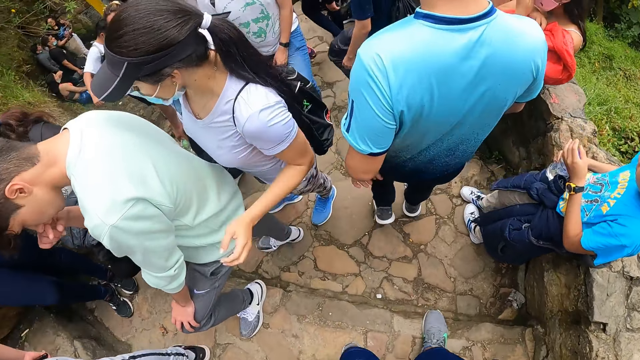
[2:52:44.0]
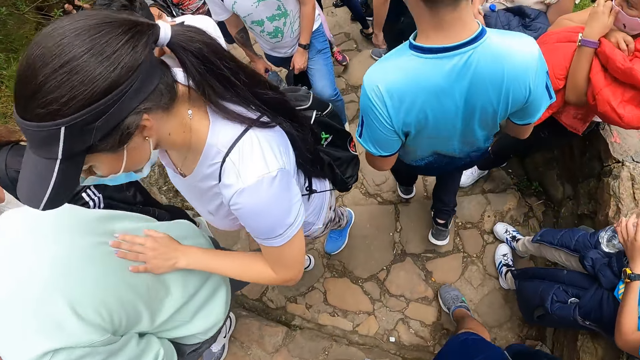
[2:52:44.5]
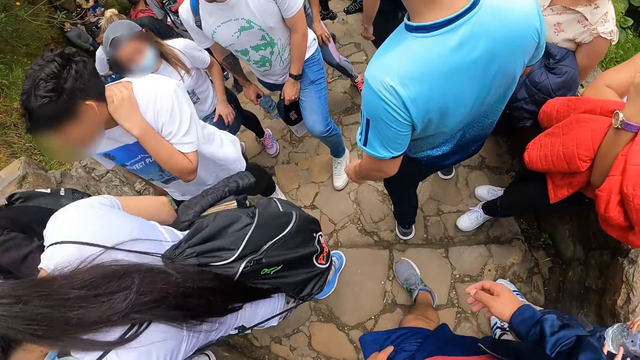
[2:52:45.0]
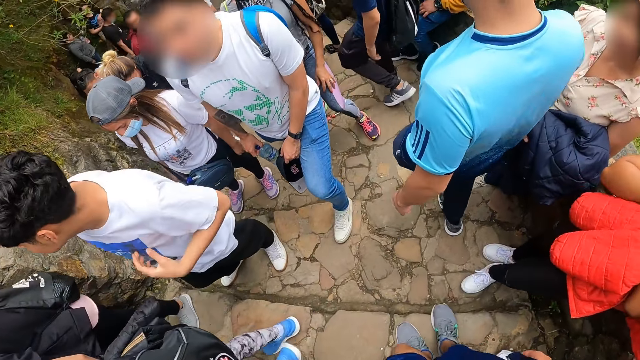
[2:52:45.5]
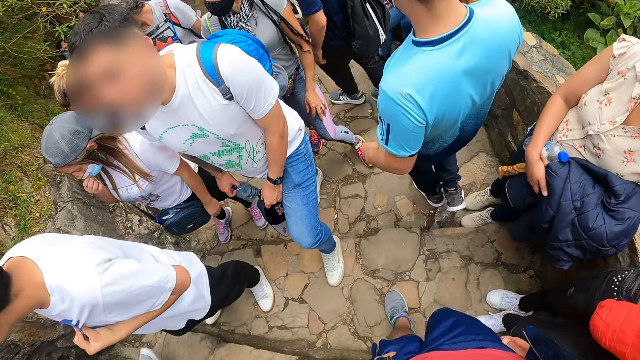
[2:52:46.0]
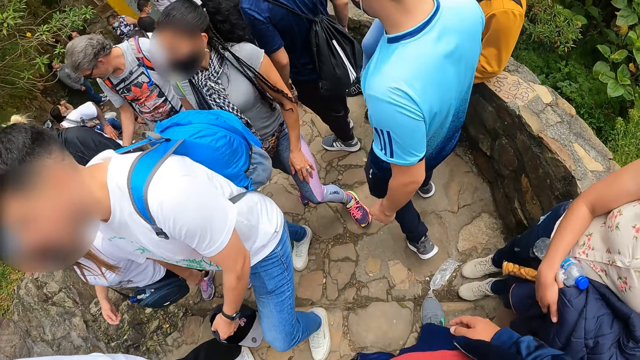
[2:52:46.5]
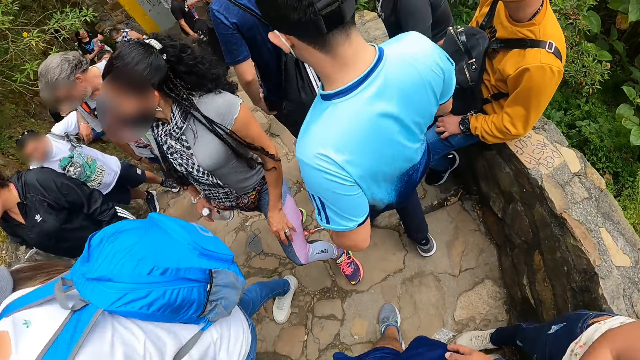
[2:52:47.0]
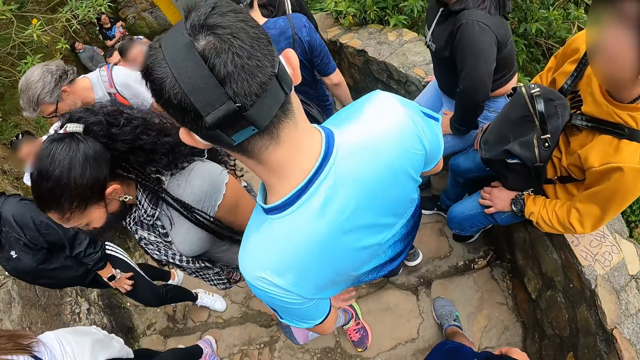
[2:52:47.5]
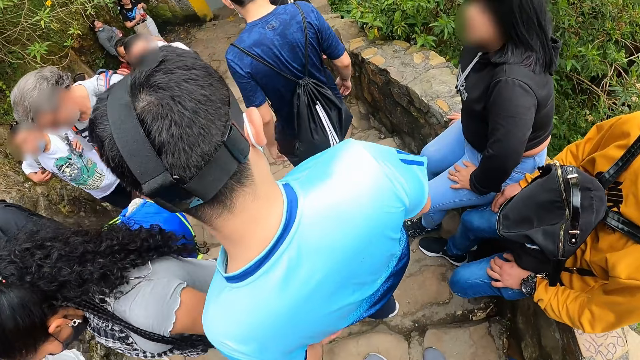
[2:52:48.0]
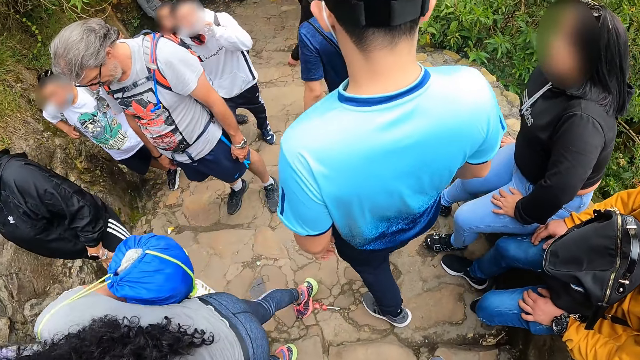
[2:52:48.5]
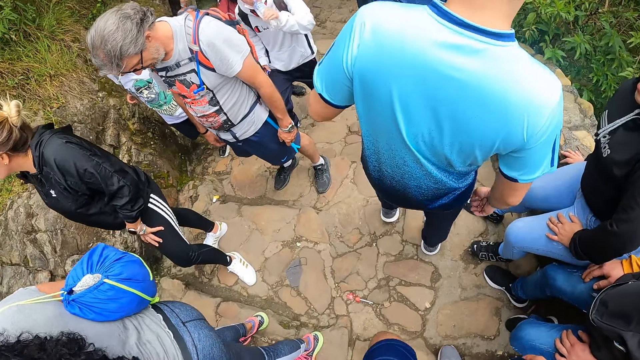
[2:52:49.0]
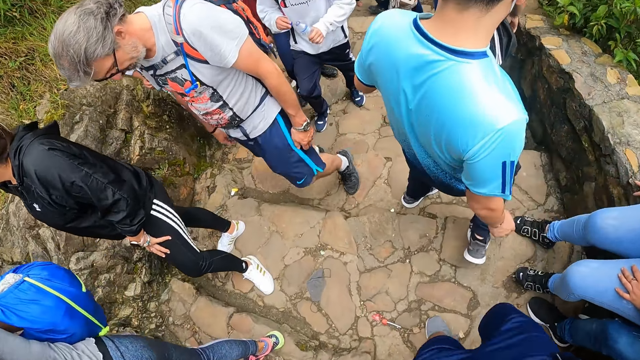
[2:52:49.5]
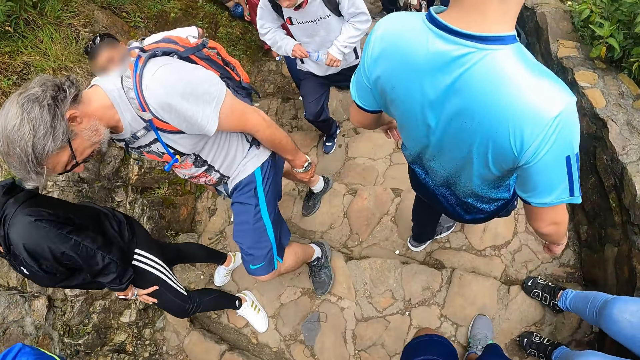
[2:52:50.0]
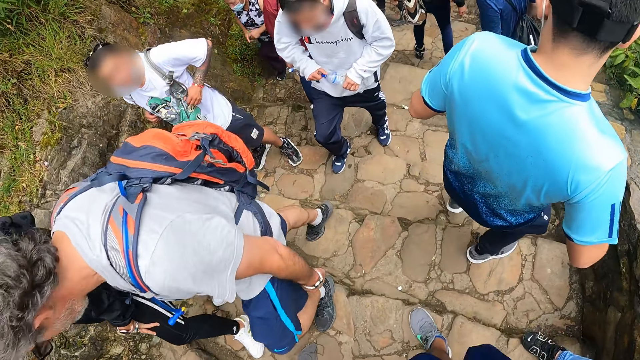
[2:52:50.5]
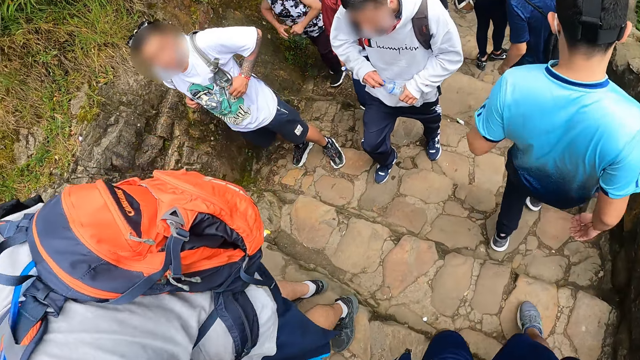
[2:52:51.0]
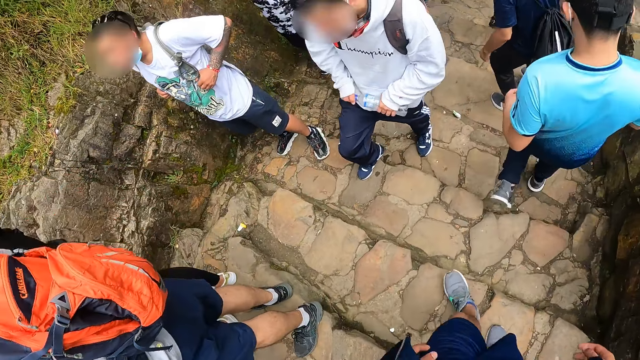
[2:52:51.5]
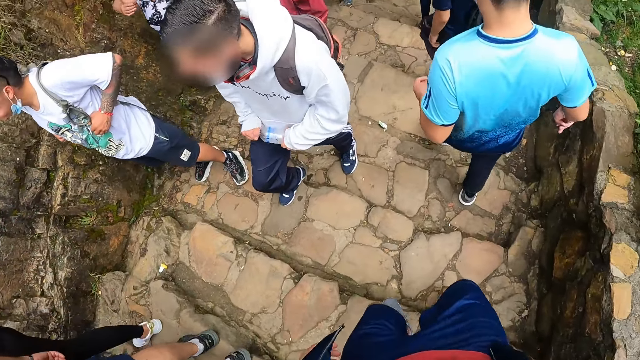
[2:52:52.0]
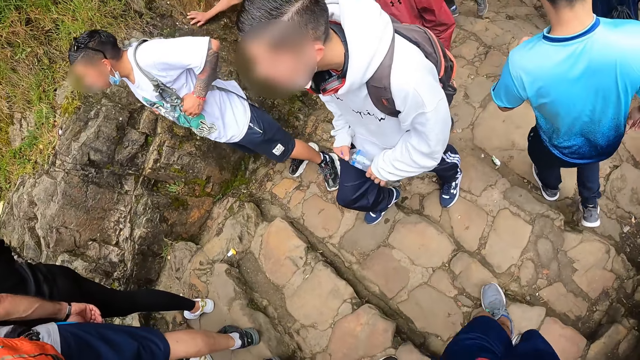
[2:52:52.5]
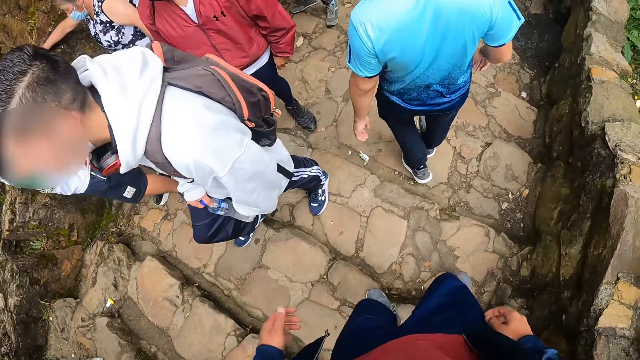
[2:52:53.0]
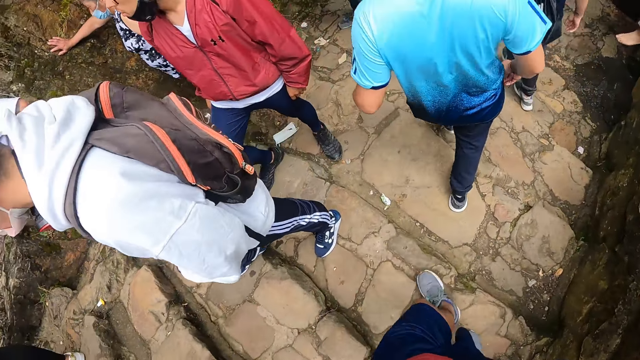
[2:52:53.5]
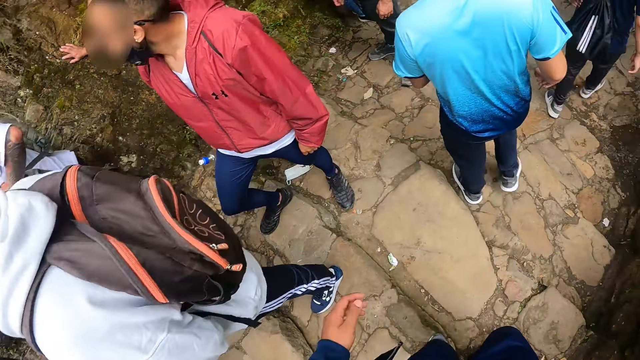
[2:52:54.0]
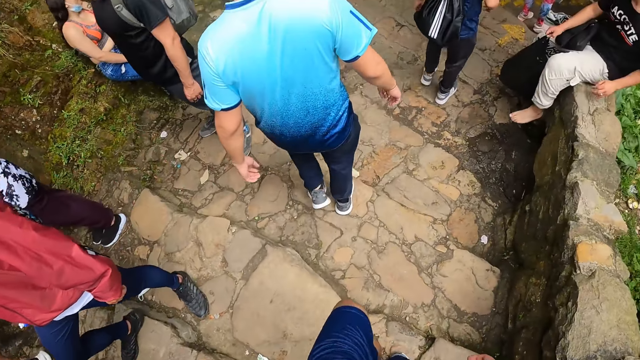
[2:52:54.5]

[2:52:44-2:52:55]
The camera wearer walks down the stairs.

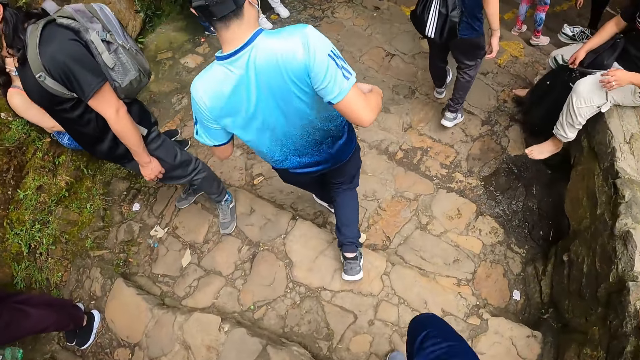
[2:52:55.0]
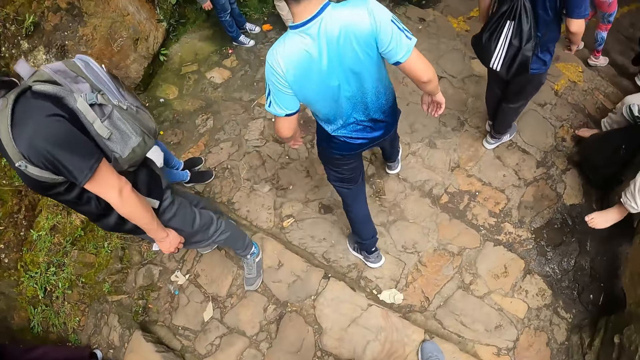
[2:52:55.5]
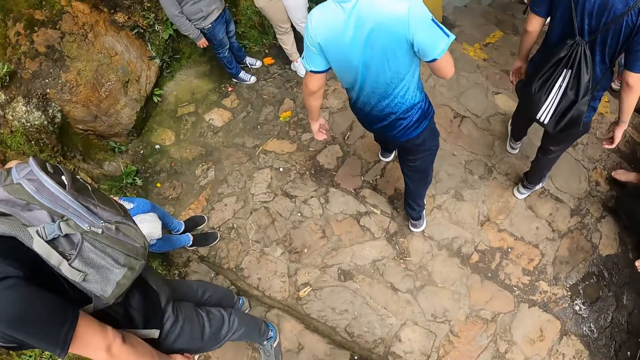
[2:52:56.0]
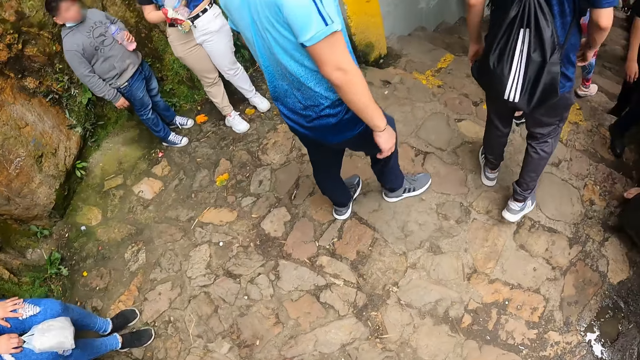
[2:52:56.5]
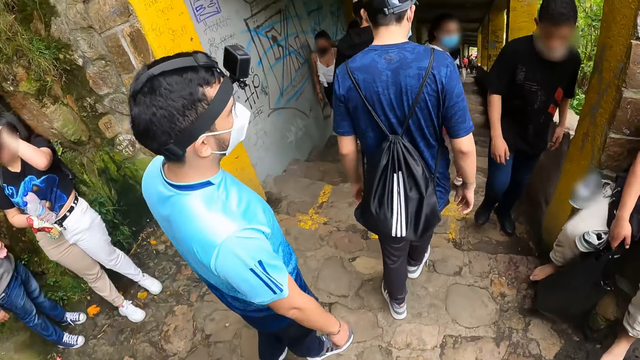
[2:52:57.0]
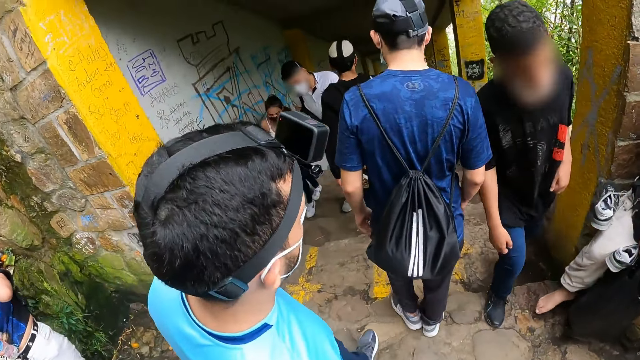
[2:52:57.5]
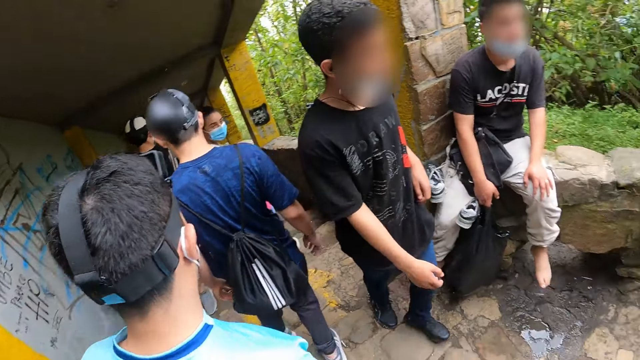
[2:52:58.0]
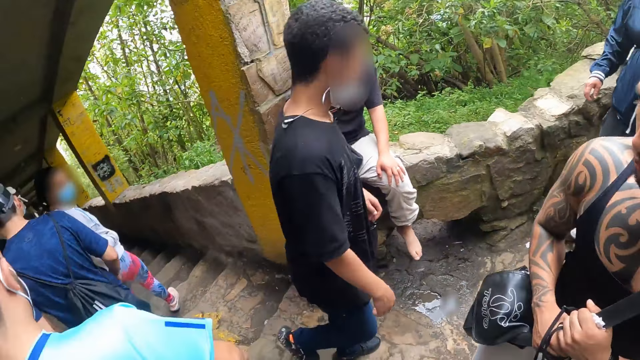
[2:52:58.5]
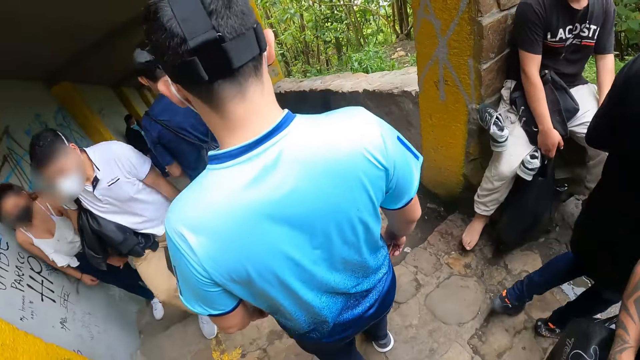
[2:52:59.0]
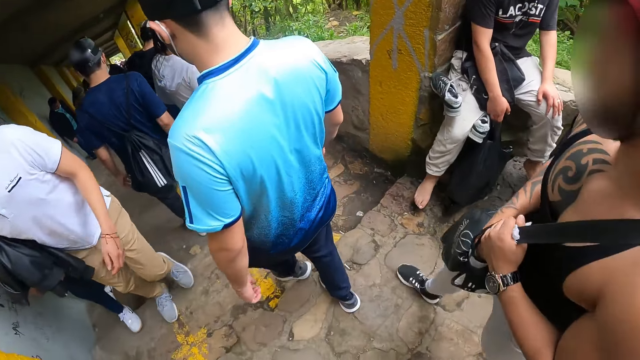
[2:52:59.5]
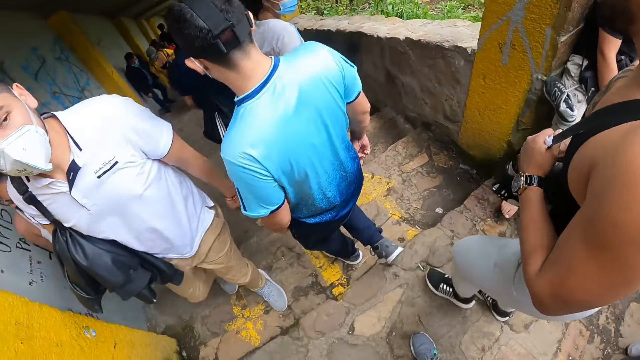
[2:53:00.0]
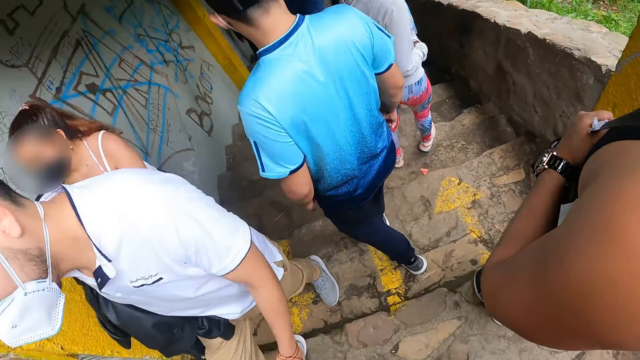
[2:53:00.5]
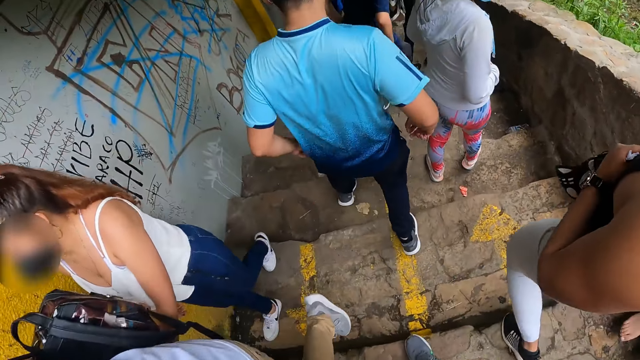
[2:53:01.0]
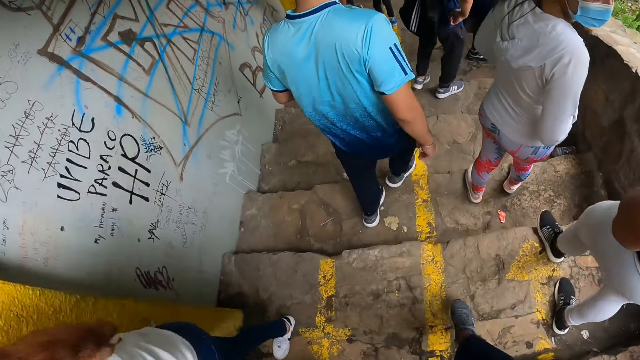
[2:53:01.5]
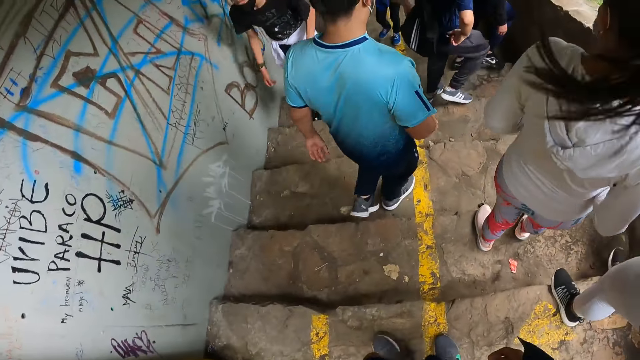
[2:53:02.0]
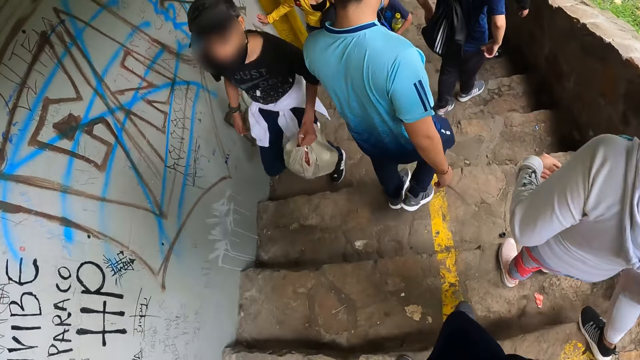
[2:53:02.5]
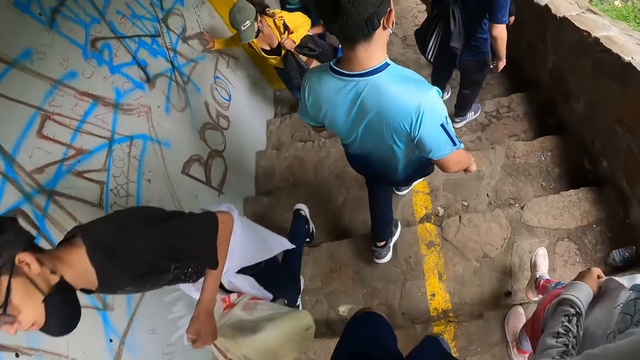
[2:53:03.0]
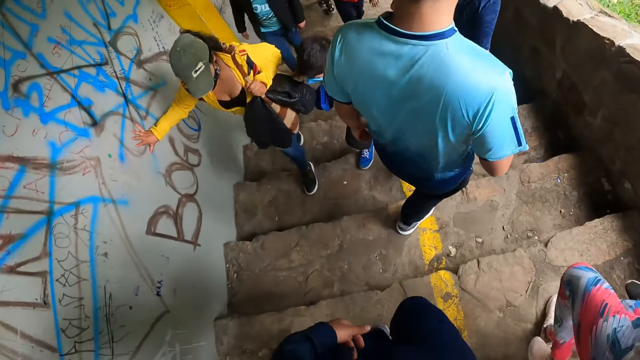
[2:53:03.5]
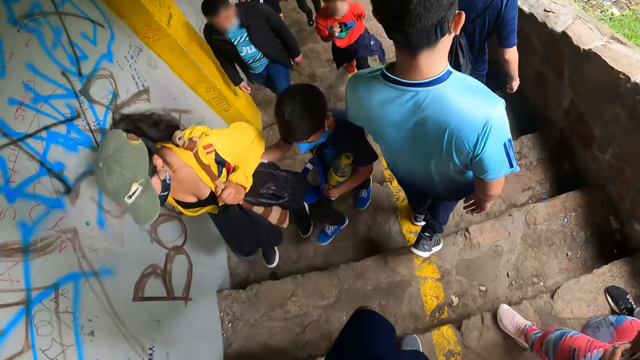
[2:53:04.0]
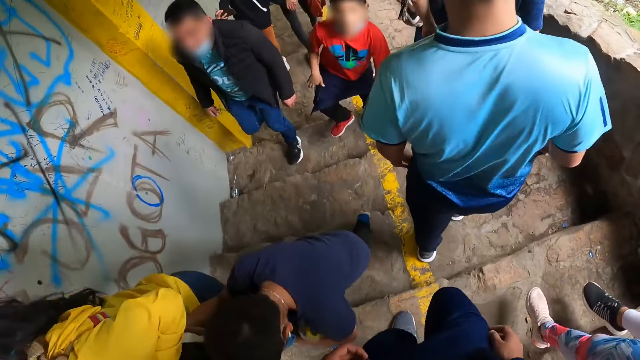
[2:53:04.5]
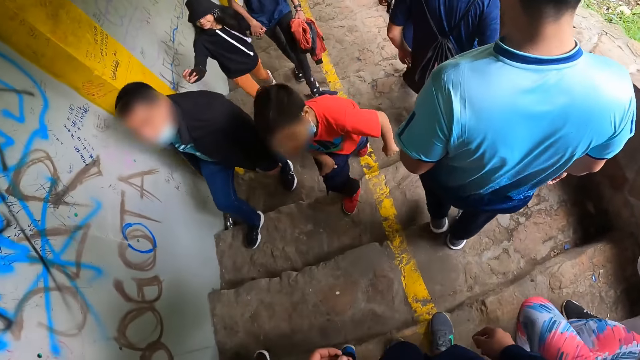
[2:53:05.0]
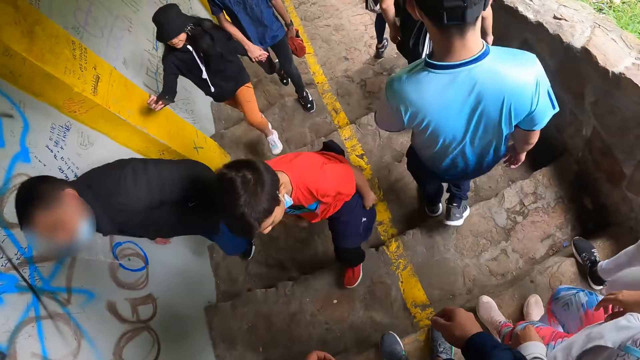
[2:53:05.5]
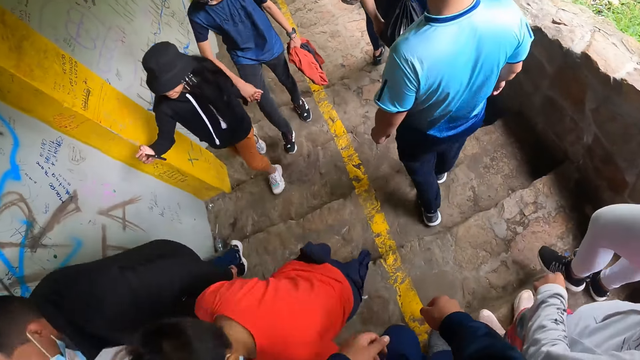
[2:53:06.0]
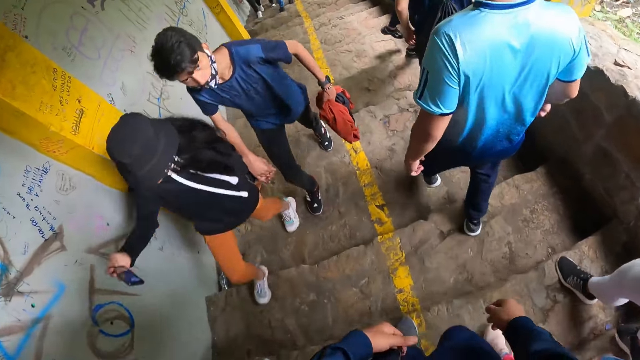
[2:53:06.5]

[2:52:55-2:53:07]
The camera wearer looks around. They walk down the stairs.
